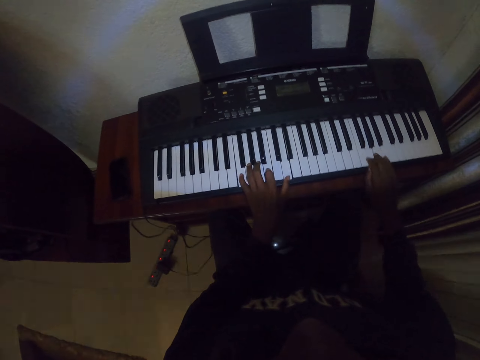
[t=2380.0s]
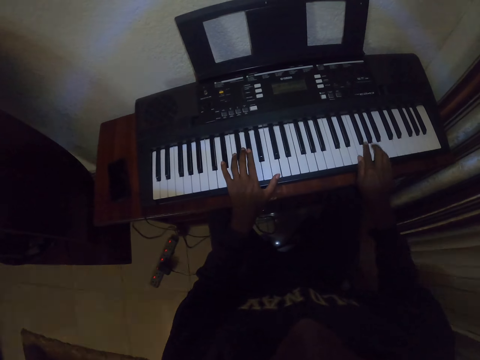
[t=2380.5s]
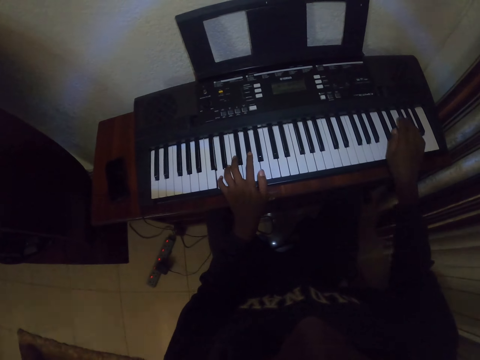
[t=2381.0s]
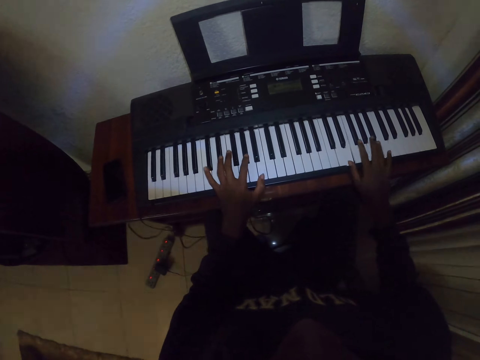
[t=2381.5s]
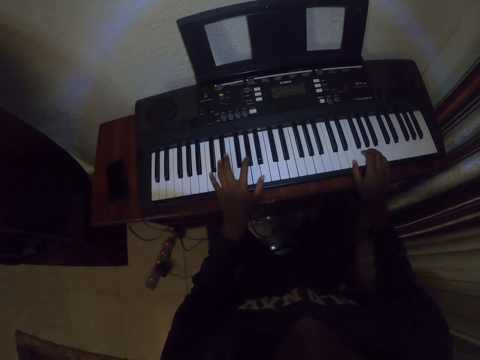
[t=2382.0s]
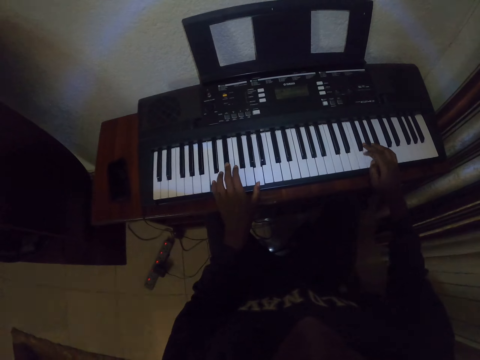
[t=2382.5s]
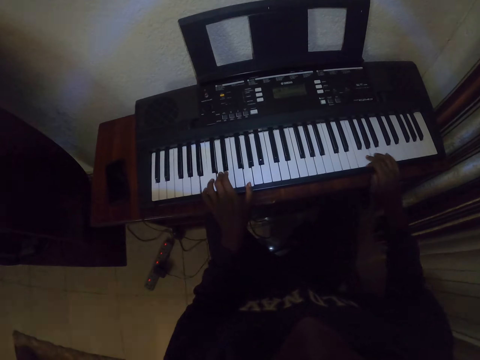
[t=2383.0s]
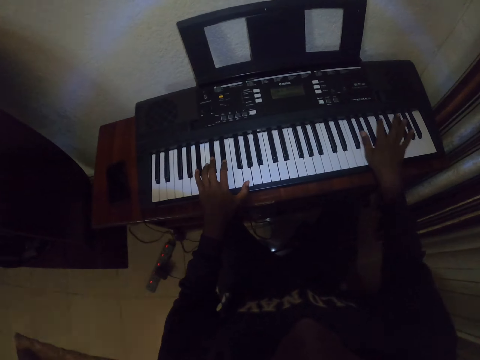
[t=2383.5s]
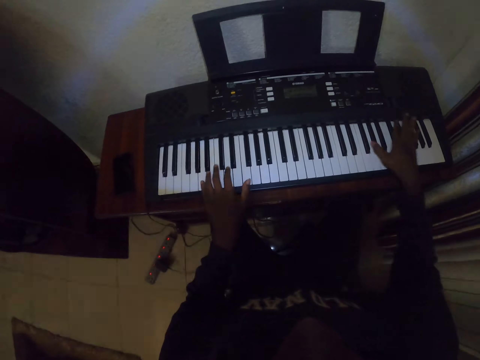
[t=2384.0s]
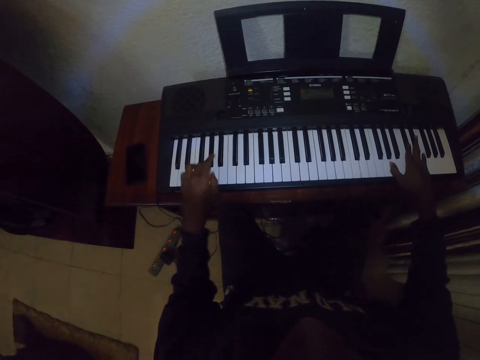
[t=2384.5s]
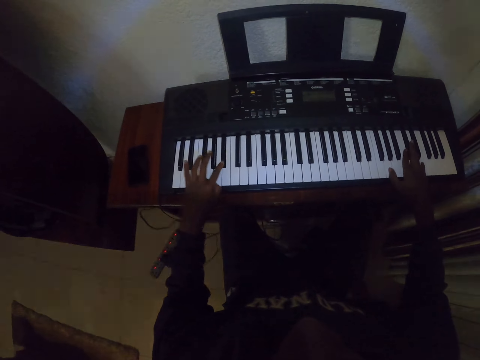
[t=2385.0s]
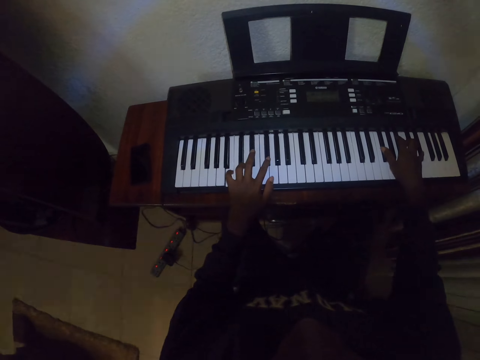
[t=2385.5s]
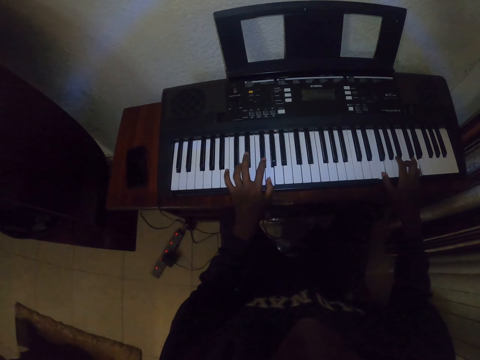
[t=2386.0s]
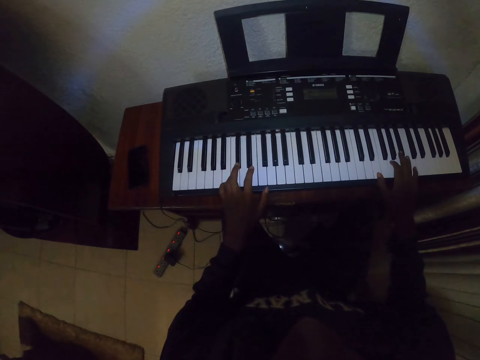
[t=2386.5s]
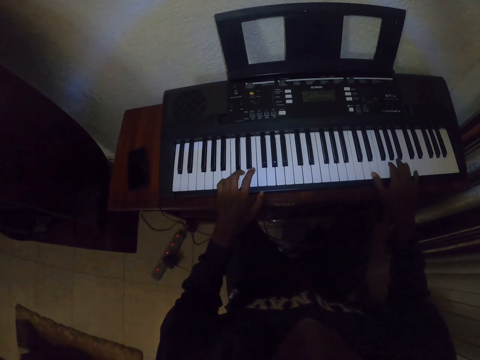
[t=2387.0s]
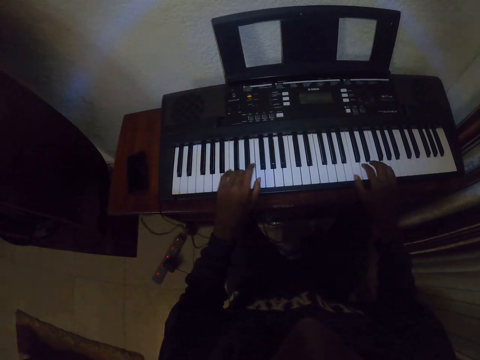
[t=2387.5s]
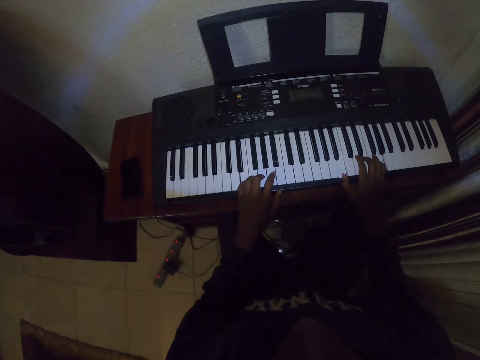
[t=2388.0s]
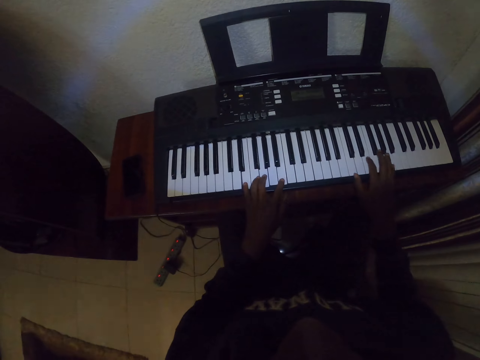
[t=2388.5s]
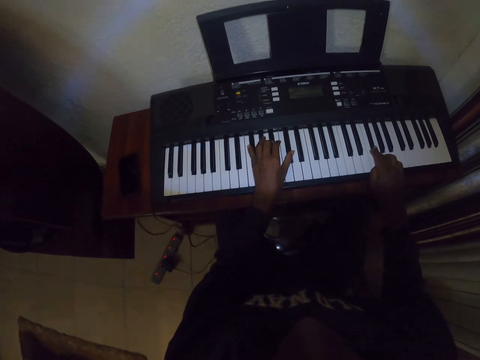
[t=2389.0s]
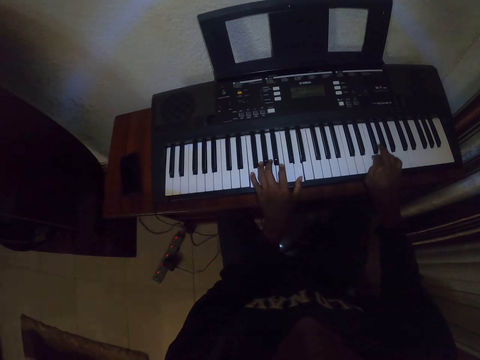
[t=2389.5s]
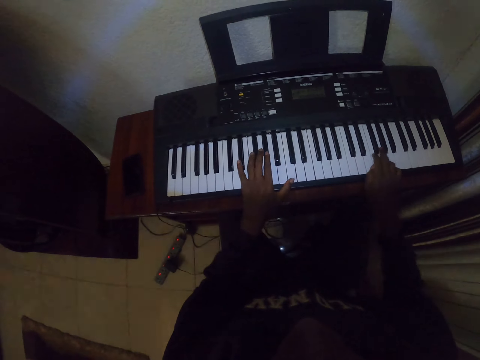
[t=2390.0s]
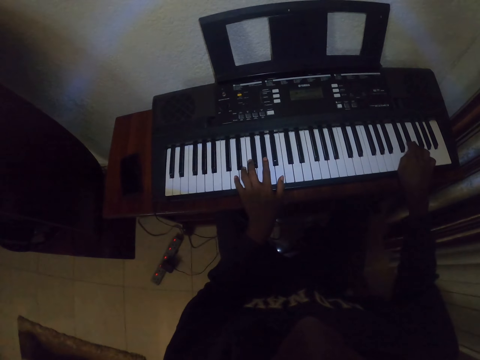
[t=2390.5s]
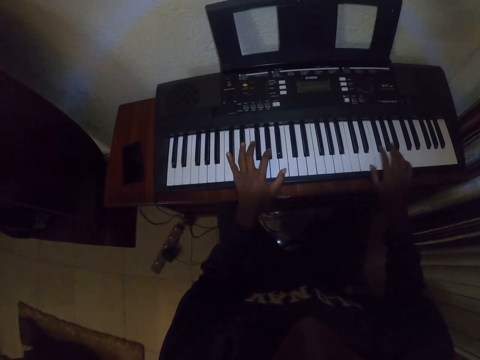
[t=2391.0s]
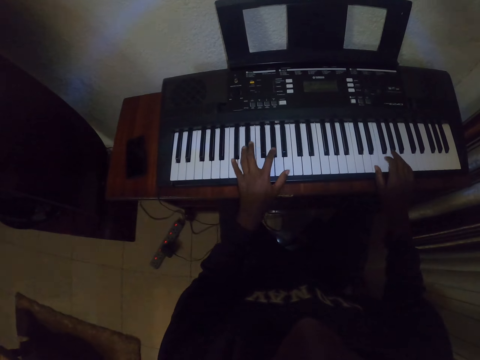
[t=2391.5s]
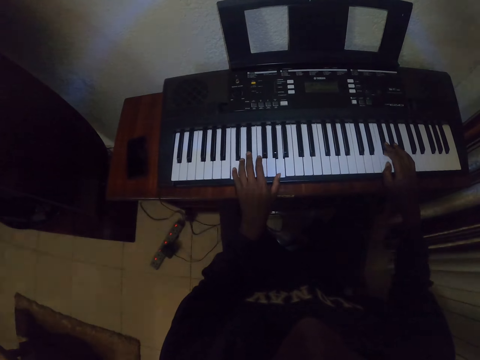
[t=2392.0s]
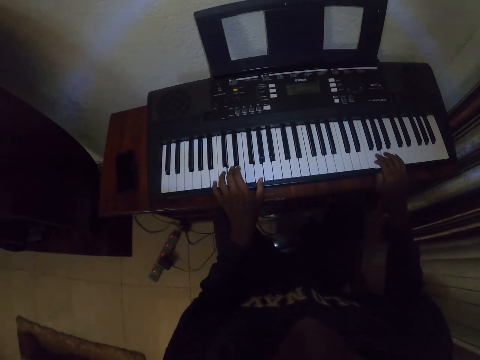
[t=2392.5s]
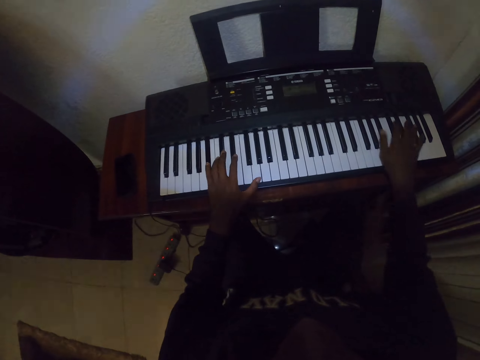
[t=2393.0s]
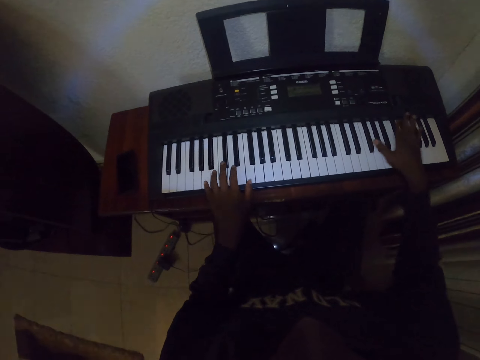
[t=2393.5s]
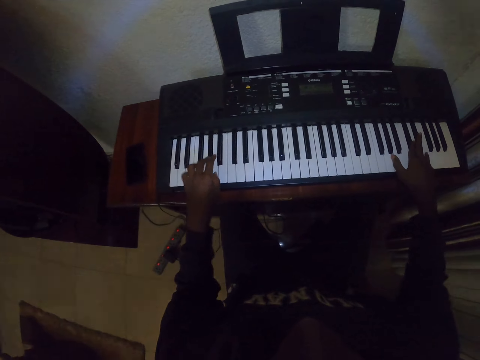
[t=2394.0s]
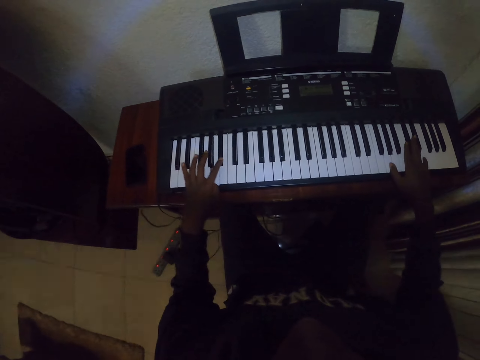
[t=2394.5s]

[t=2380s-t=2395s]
The camera wearer plays piano. They play piano repeatedly.
